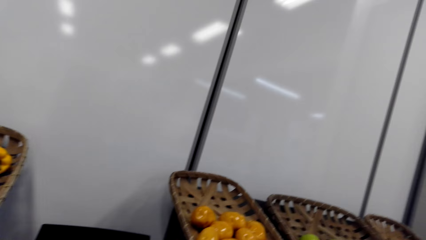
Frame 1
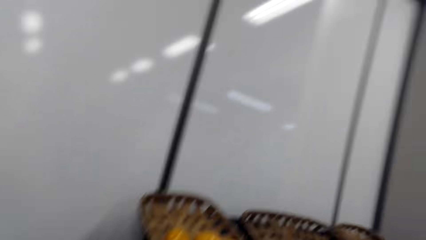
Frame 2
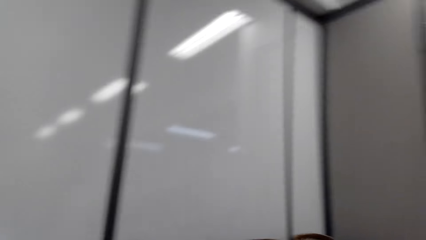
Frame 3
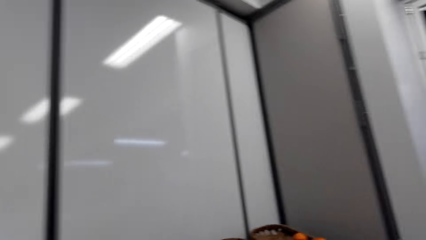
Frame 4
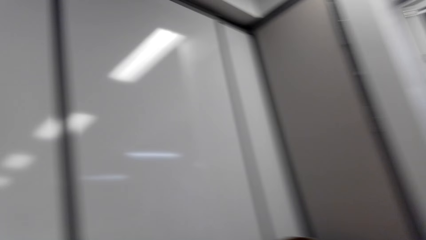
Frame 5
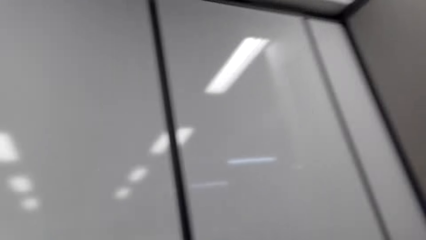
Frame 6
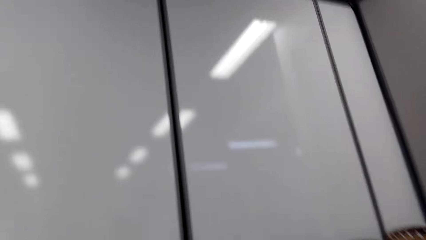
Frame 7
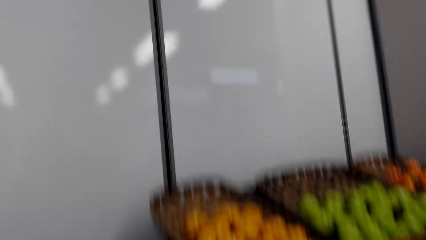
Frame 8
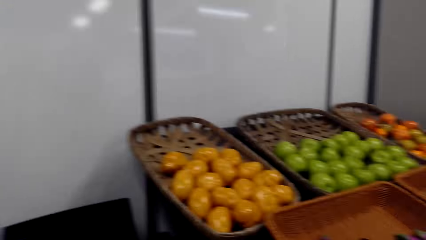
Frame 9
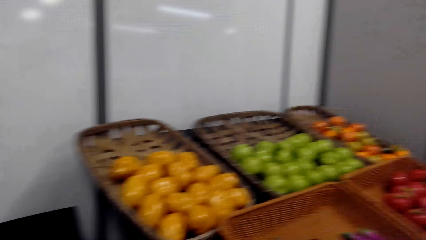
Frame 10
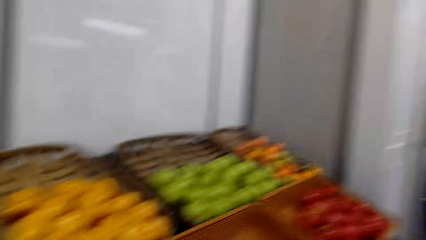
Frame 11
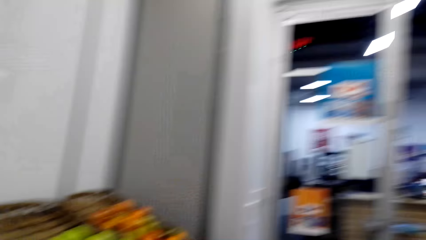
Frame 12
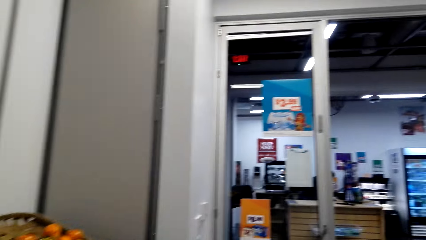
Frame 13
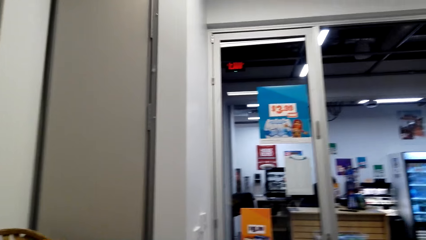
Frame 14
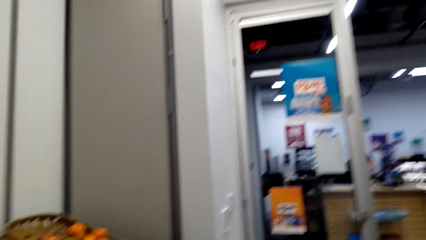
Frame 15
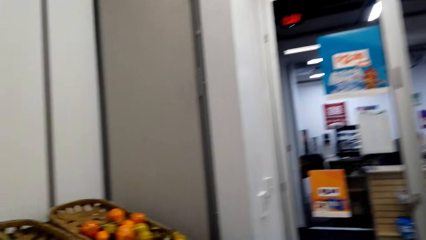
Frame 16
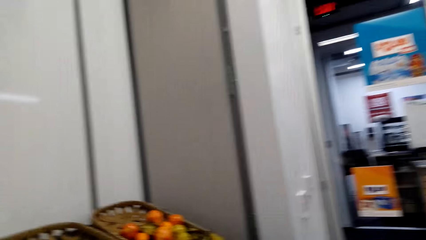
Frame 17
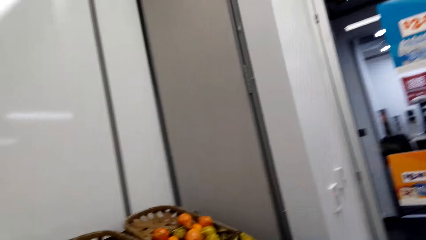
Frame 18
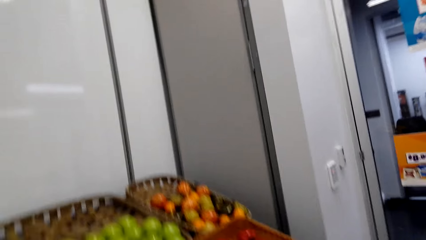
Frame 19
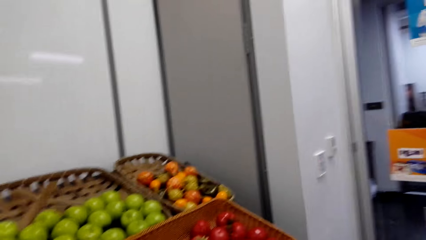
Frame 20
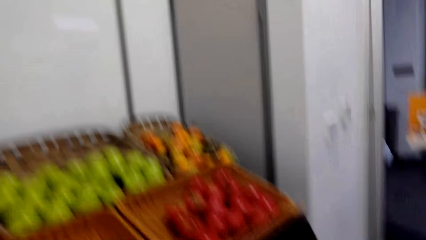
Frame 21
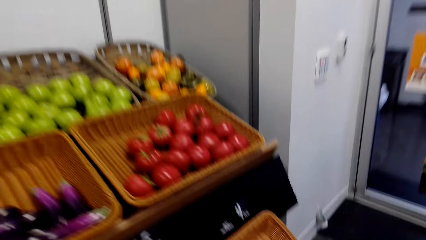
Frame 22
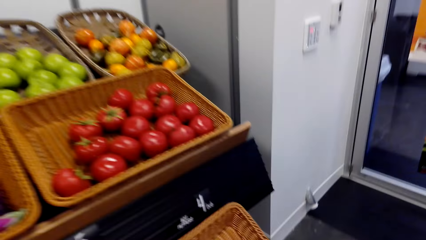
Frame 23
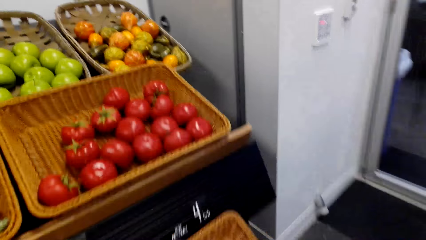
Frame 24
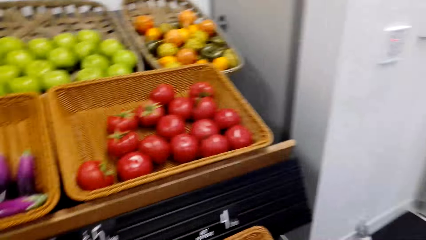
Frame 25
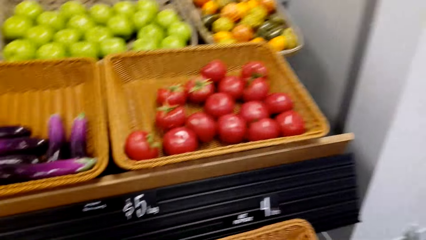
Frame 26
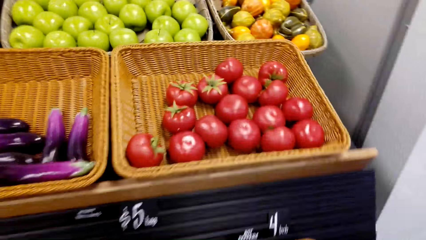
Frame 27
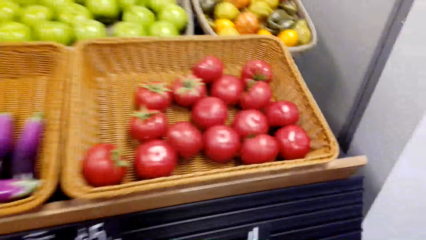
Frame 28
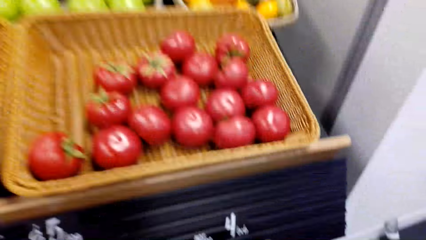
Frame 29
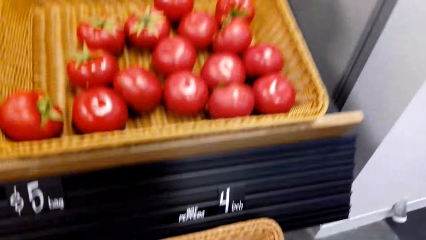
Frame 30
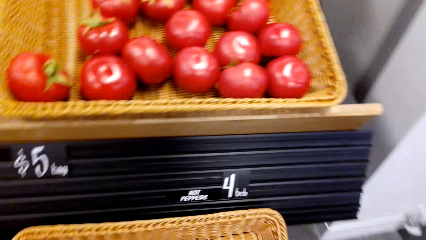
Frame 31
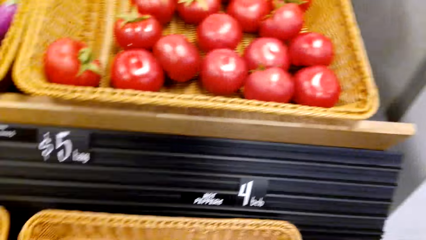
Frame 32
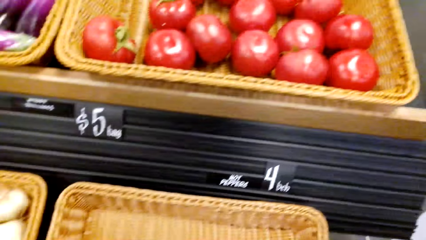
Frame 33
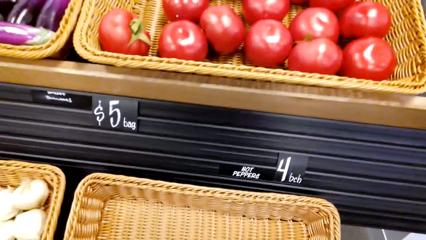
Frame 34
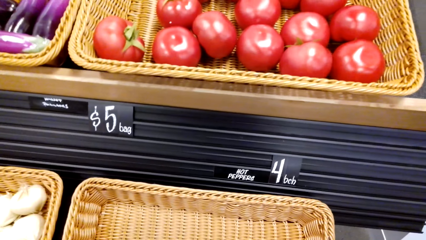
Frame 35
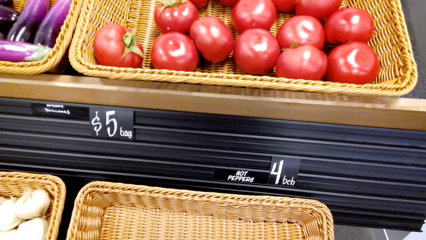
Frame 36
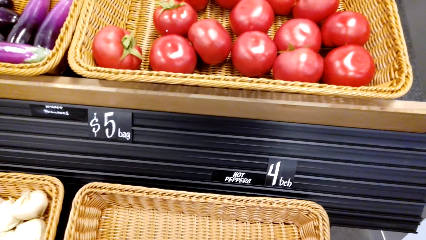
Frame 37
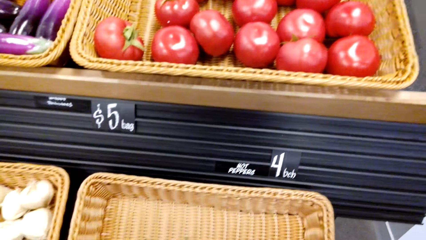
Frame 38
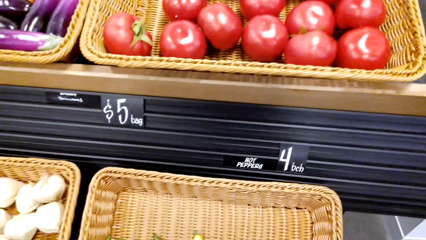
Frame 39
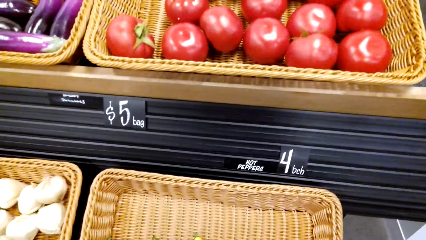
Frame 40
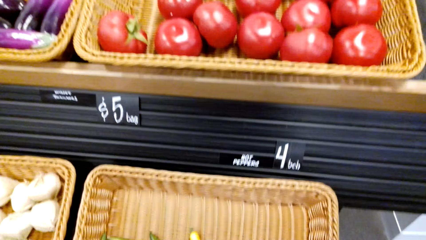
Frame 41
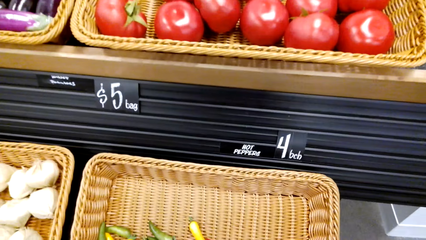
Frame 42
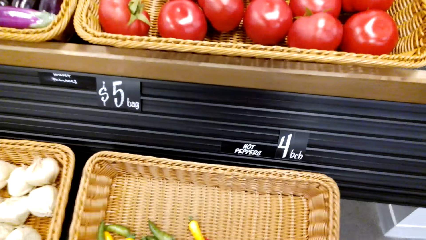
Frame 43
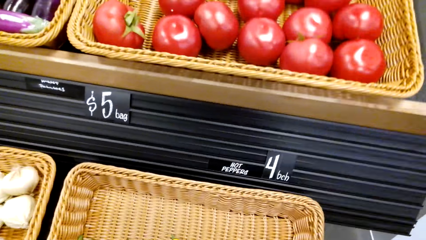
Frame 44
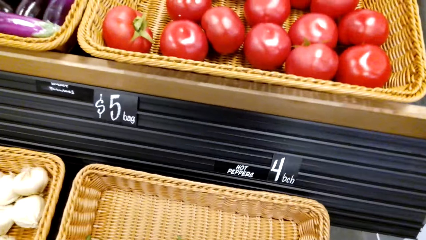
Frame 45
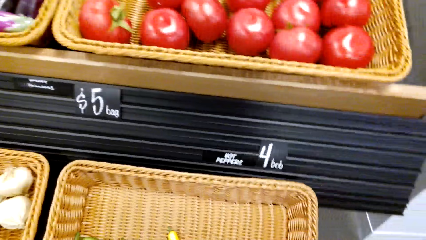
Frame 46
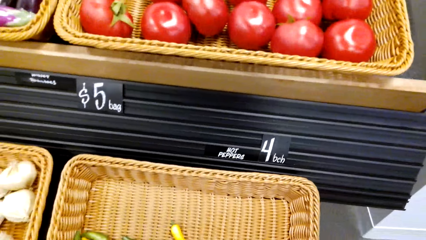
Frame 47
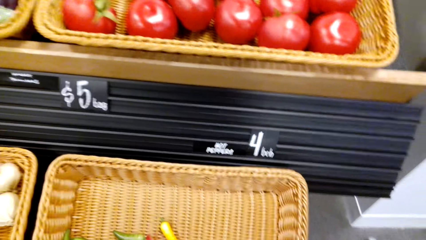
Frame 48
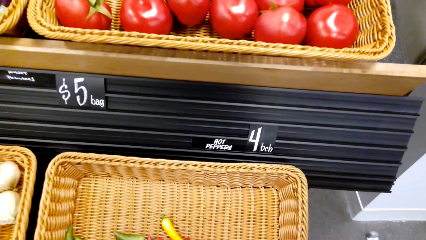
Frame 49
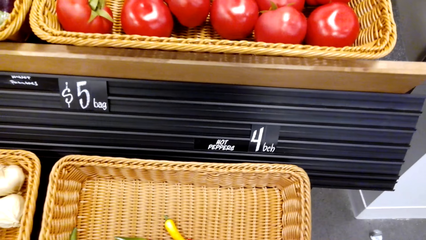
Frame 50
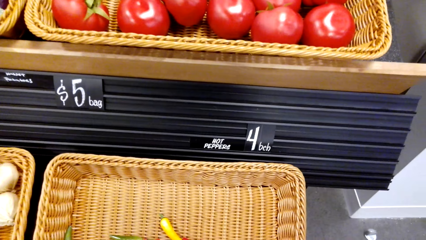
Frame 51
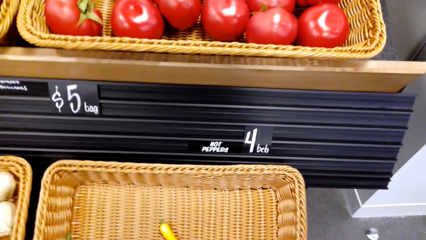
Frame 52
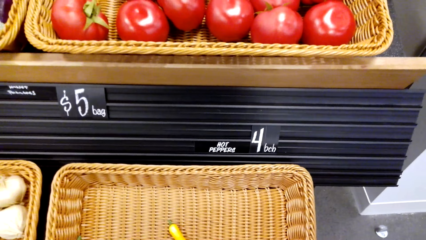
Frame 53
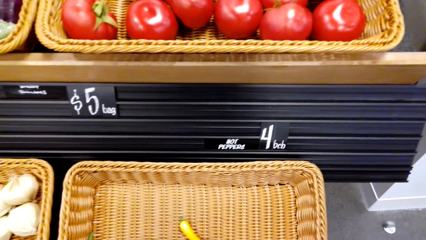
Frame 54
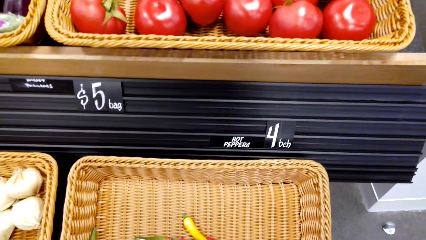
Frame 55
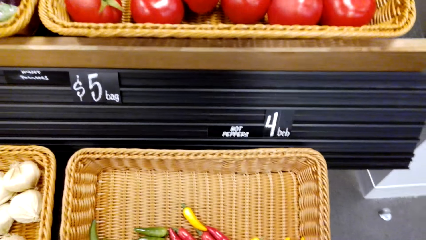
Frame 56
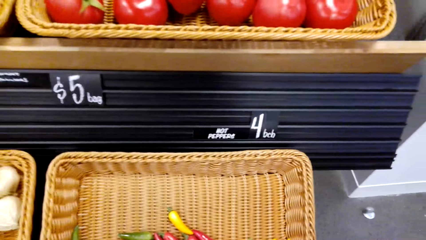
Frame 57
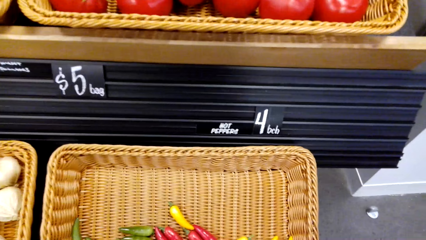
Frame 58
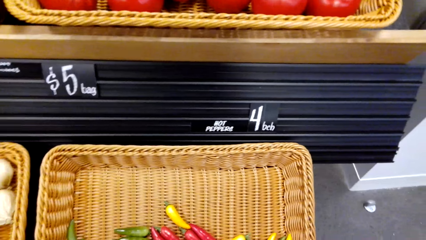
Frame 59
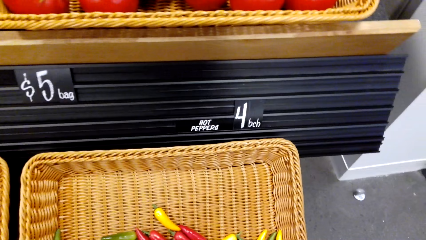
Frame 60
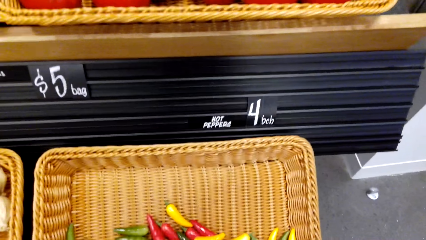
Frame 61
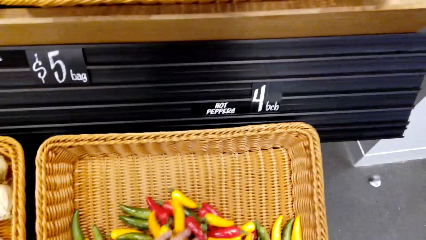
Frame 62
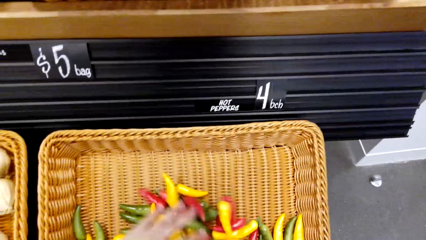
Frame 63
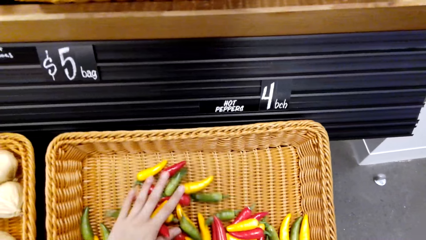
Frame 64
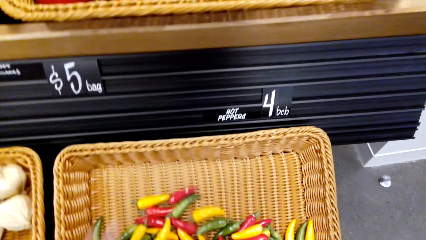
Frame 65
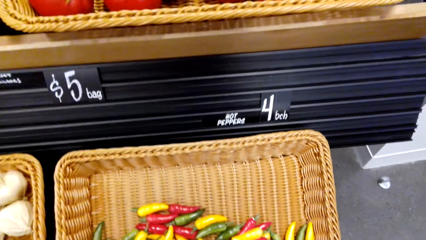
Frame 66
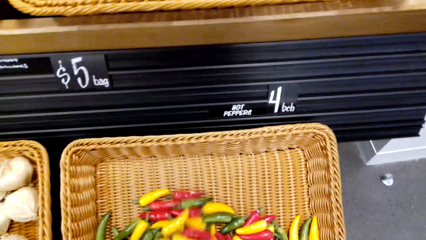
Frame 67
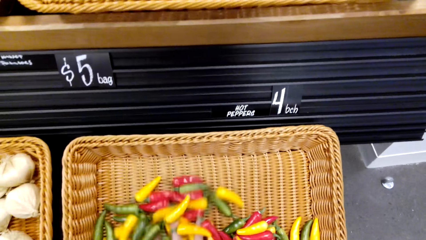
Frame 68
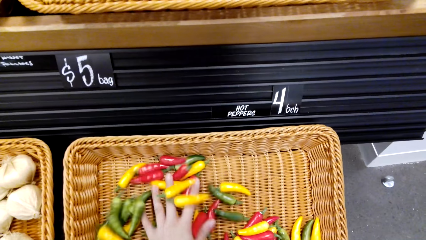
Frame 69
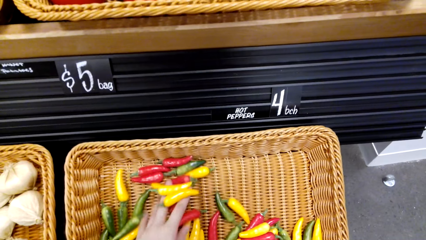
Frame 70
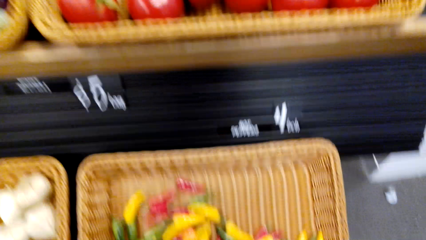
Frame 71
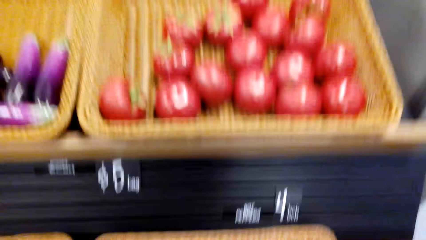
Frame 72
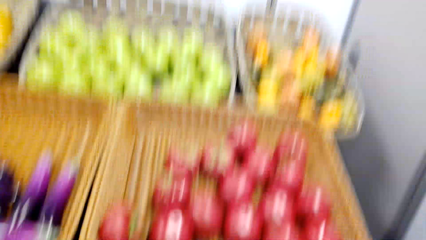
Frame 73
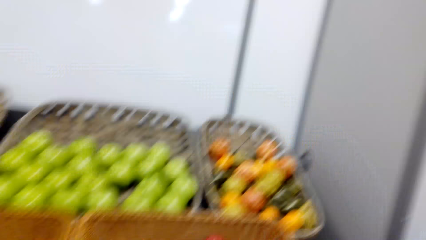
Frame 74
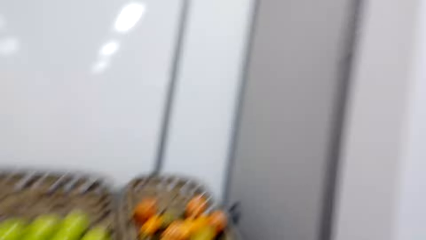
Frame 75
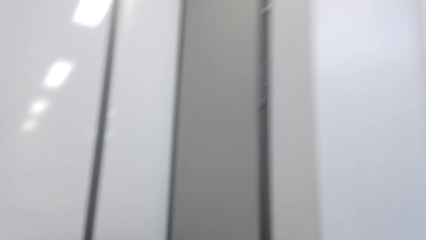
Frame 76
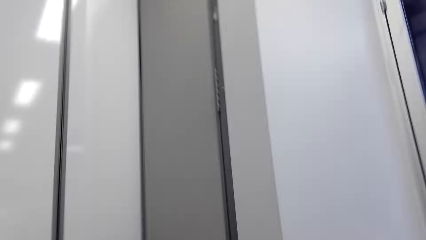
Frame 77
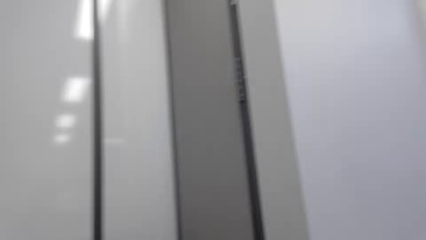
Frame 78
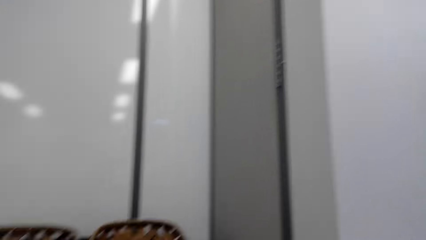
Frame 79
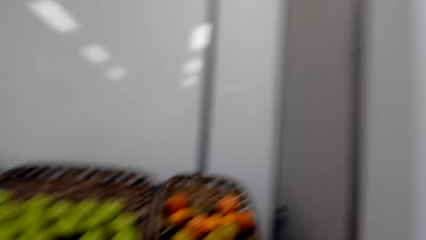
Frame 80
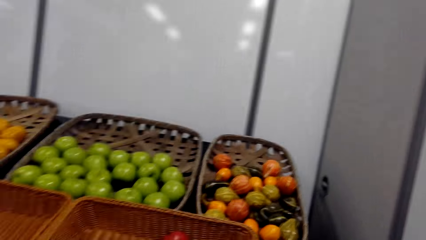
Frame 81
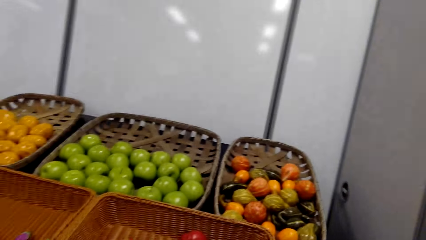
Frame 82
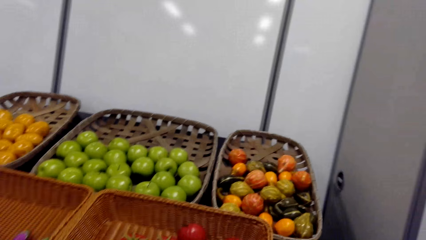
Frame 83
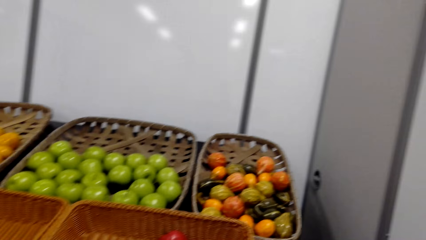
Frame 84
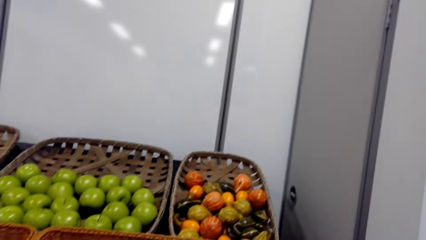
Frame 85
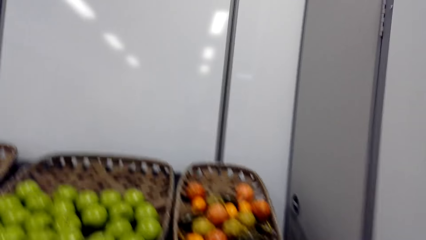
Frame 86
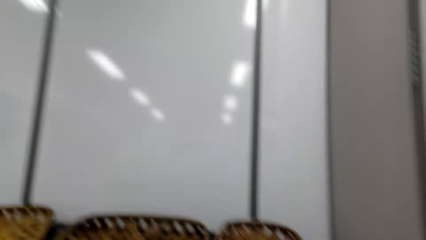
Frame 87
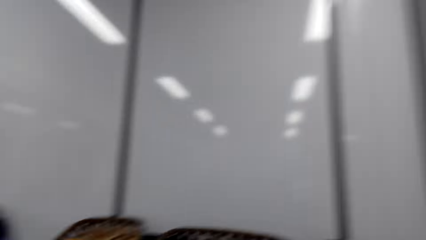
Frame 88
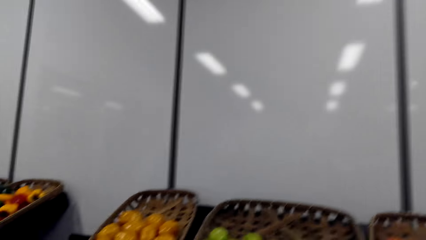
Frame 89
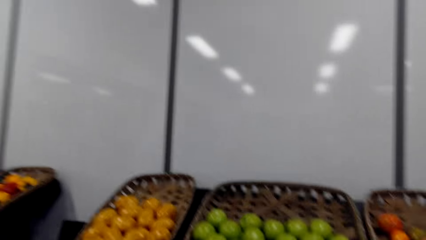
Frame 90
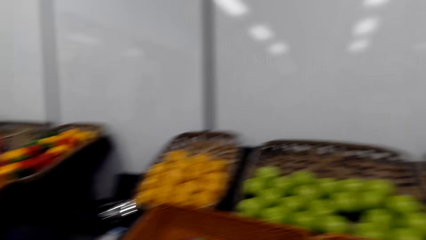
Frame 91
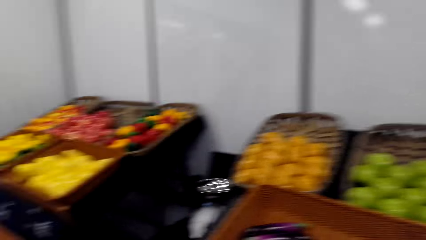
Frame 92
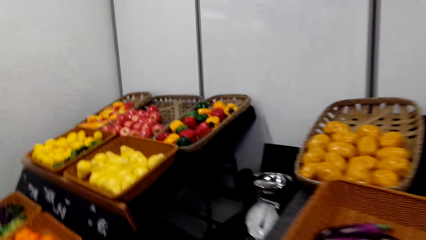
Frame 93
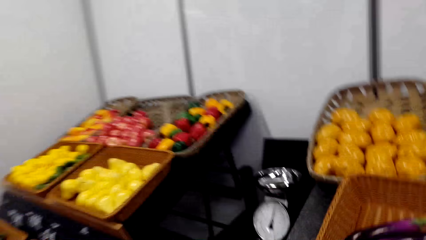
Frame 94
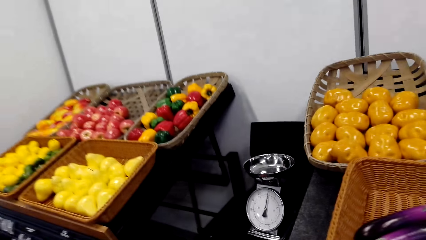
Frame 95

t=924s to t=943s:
The camera wearer walks in the supermarket. They mix hot peppers. They pick a hot pepper. They move around.
